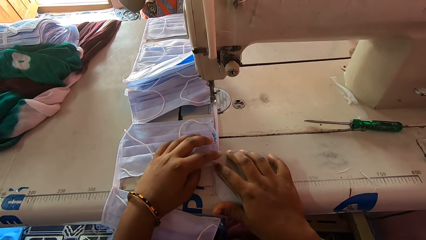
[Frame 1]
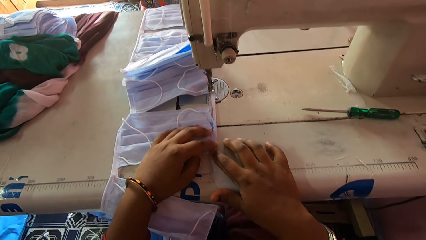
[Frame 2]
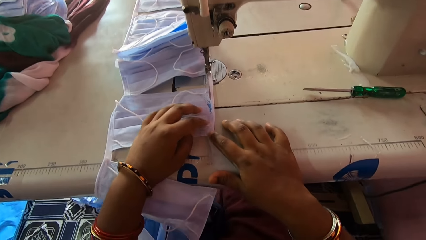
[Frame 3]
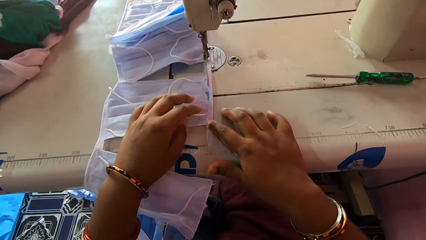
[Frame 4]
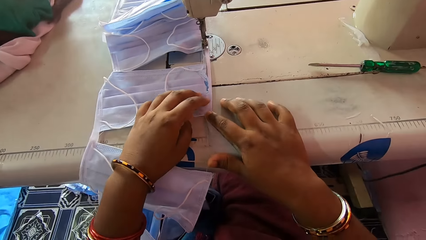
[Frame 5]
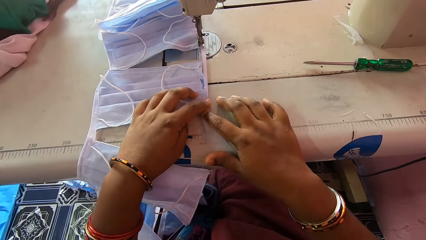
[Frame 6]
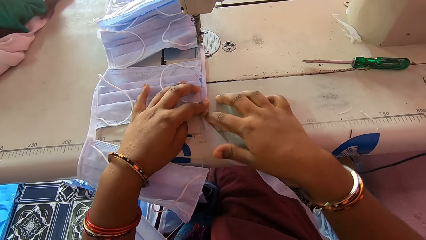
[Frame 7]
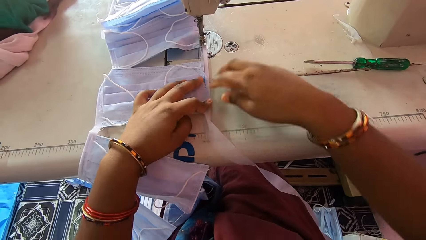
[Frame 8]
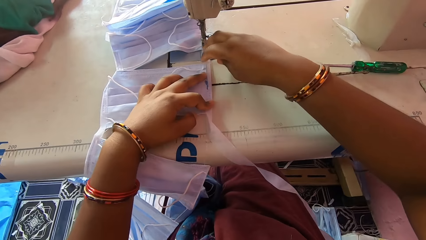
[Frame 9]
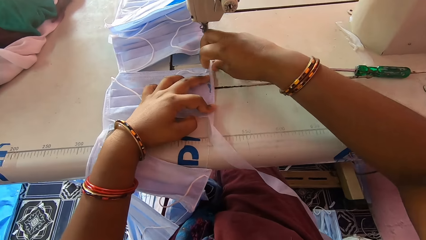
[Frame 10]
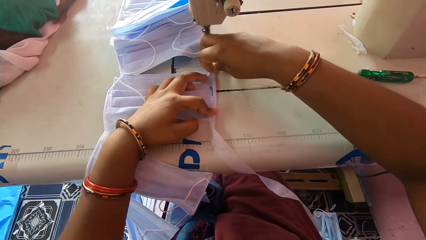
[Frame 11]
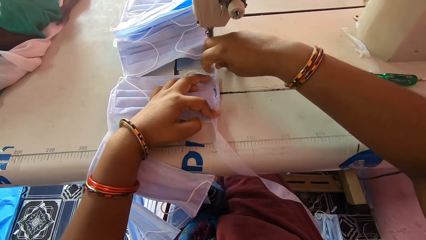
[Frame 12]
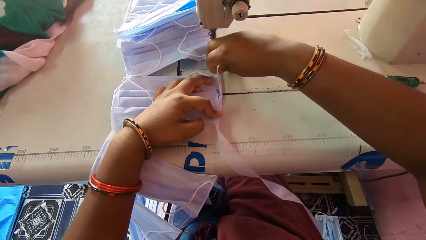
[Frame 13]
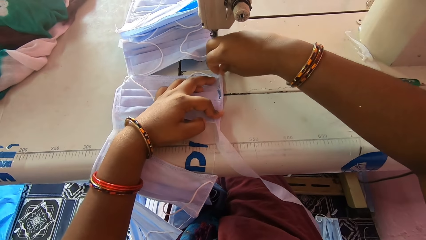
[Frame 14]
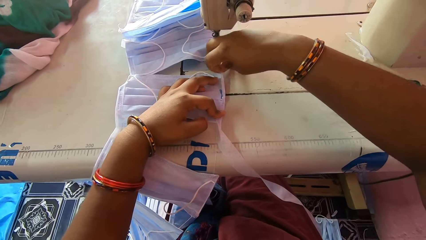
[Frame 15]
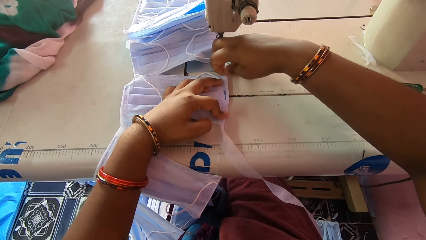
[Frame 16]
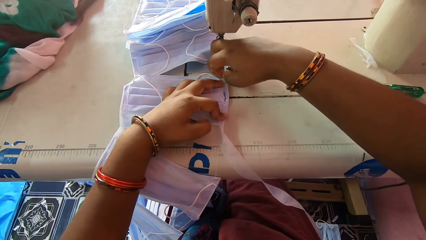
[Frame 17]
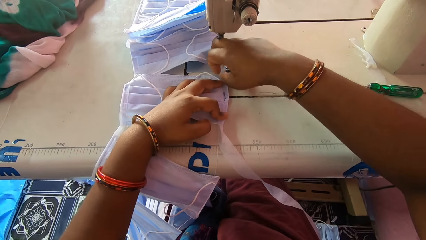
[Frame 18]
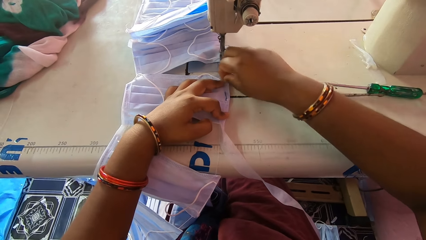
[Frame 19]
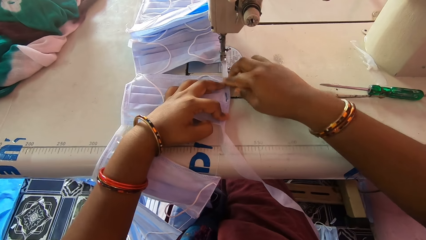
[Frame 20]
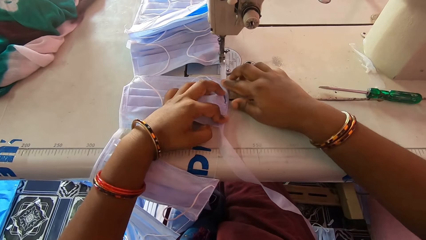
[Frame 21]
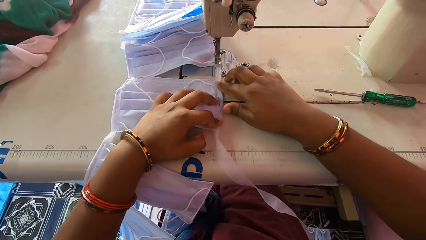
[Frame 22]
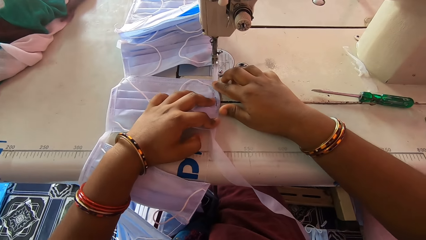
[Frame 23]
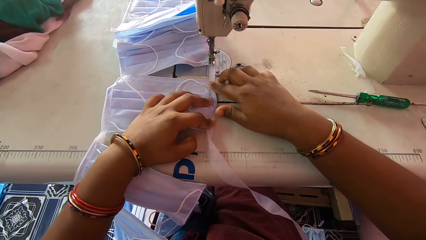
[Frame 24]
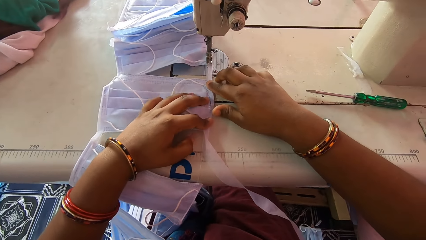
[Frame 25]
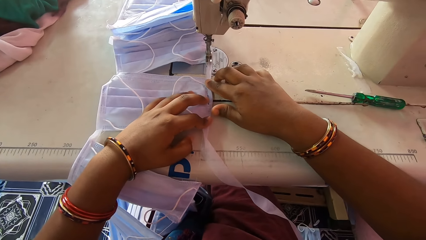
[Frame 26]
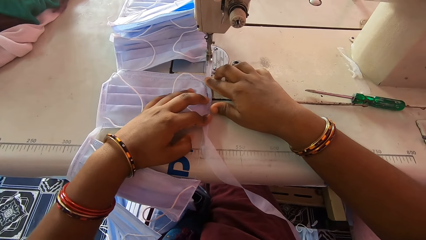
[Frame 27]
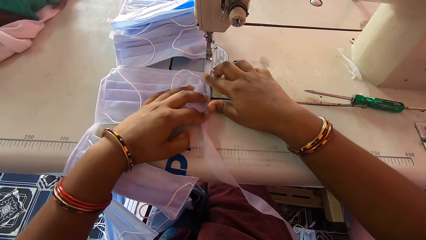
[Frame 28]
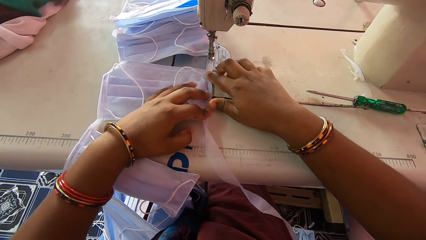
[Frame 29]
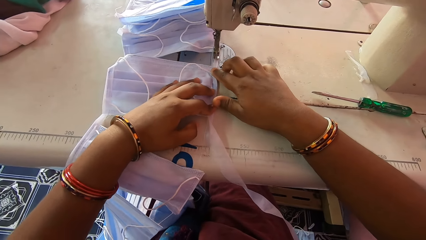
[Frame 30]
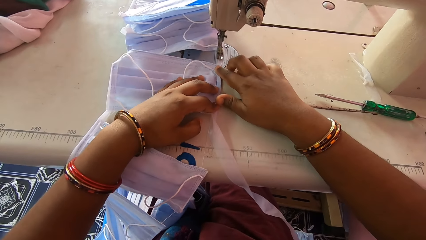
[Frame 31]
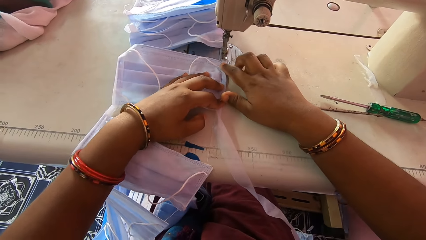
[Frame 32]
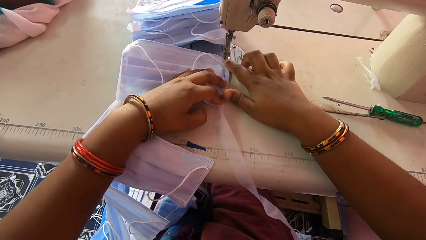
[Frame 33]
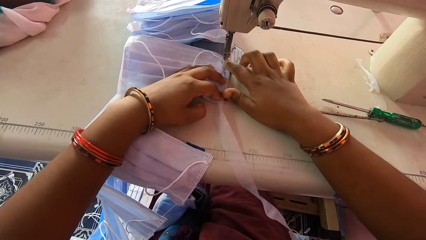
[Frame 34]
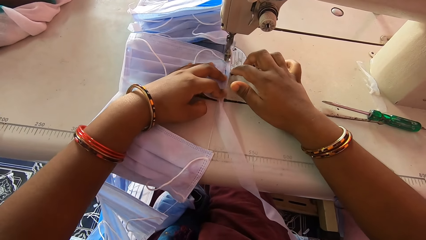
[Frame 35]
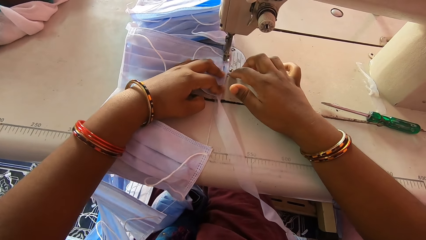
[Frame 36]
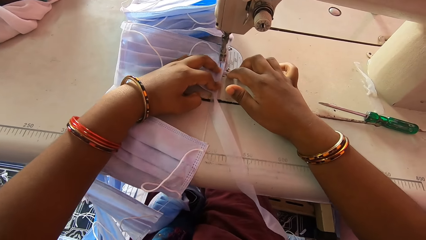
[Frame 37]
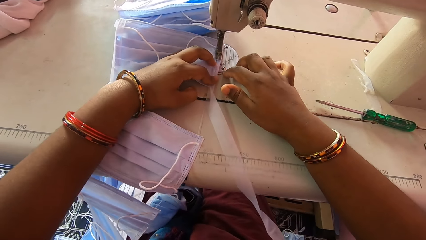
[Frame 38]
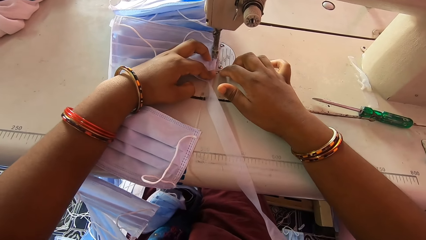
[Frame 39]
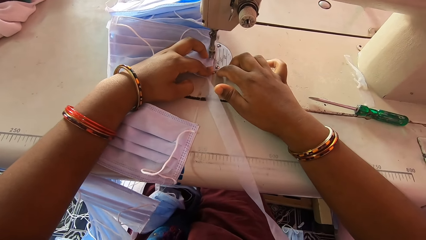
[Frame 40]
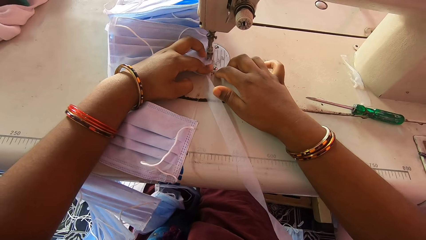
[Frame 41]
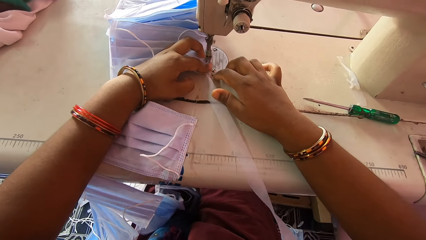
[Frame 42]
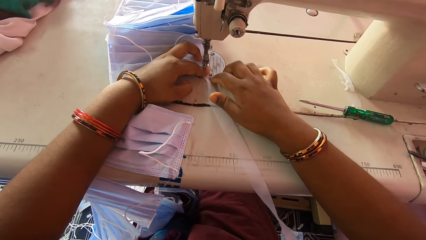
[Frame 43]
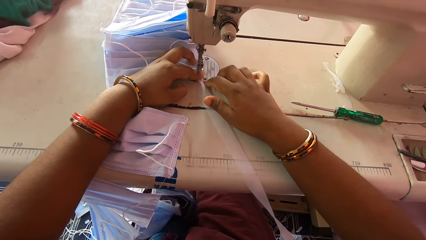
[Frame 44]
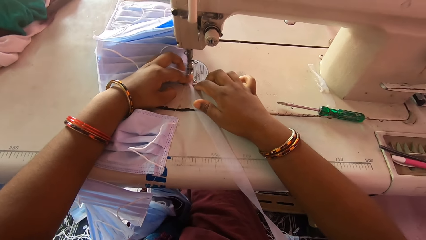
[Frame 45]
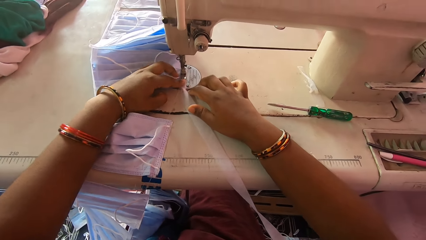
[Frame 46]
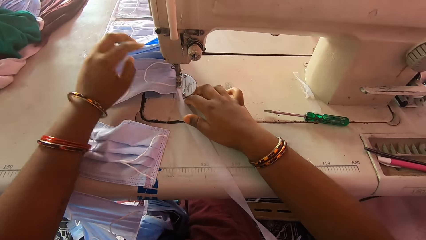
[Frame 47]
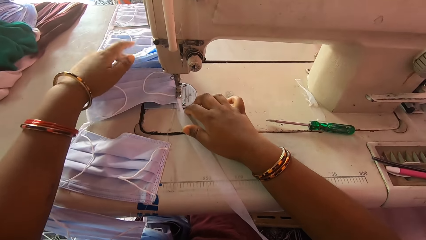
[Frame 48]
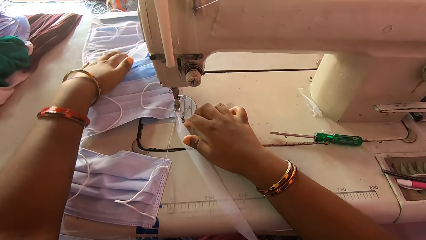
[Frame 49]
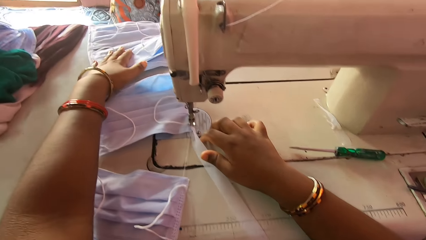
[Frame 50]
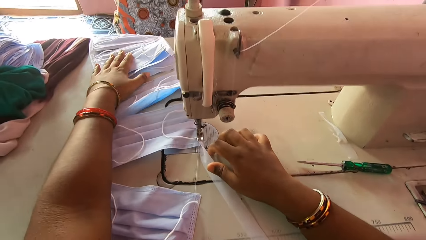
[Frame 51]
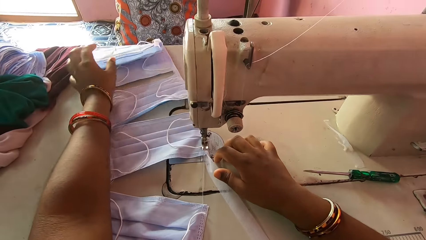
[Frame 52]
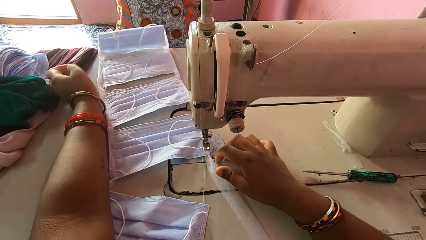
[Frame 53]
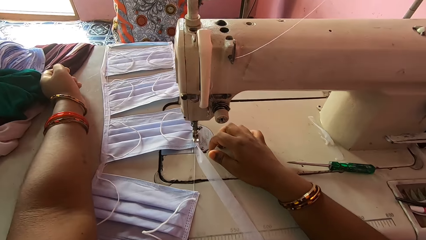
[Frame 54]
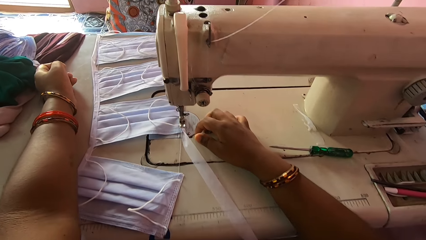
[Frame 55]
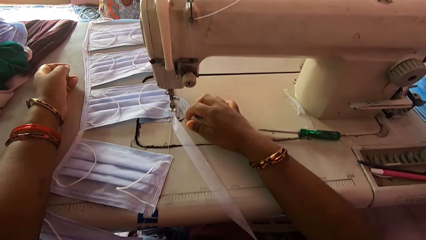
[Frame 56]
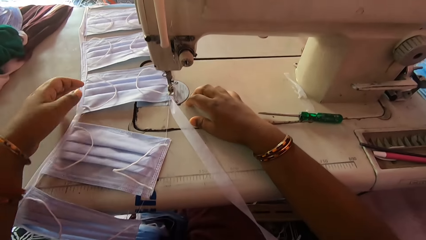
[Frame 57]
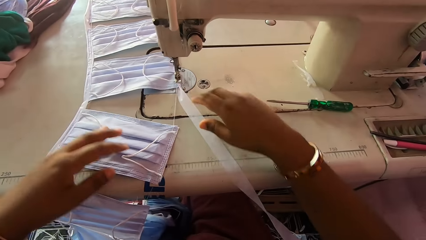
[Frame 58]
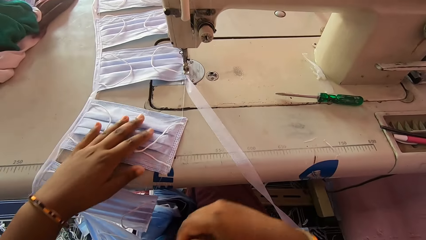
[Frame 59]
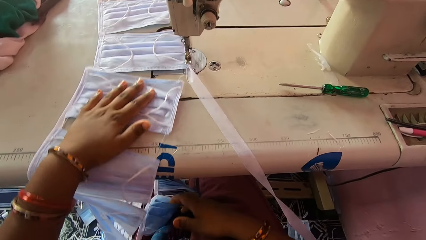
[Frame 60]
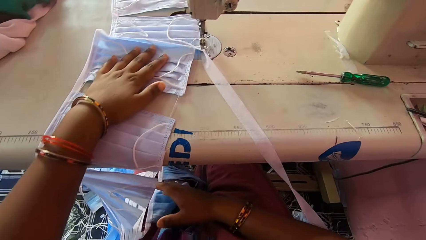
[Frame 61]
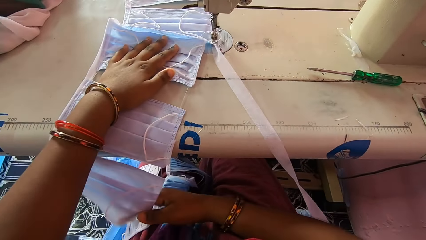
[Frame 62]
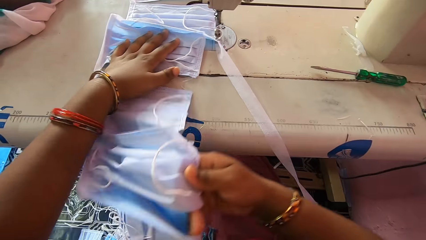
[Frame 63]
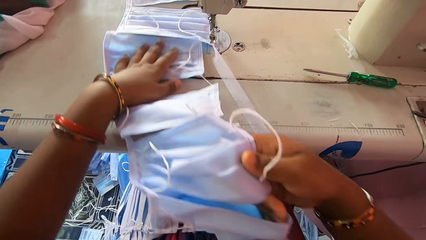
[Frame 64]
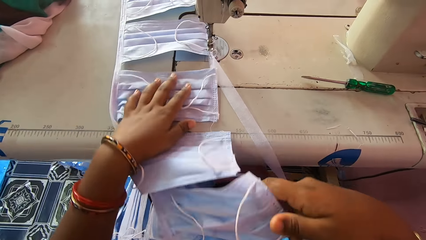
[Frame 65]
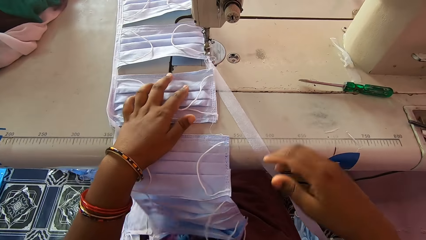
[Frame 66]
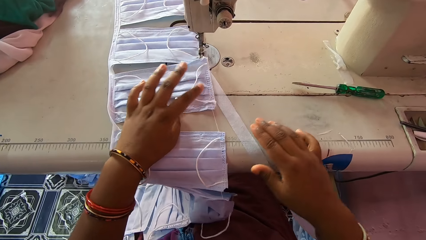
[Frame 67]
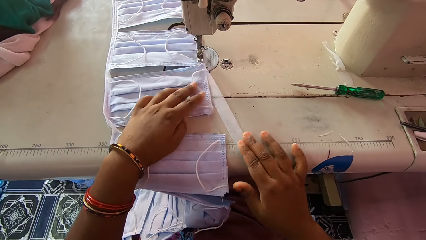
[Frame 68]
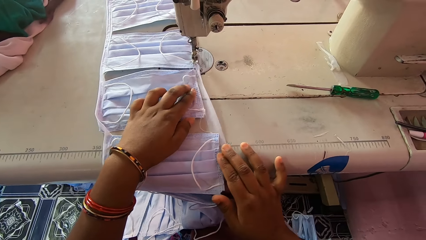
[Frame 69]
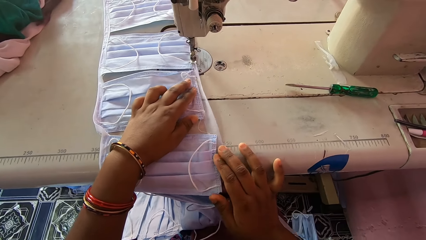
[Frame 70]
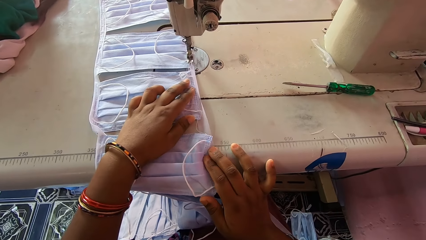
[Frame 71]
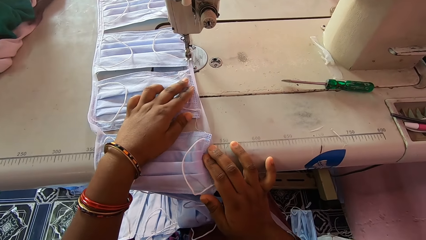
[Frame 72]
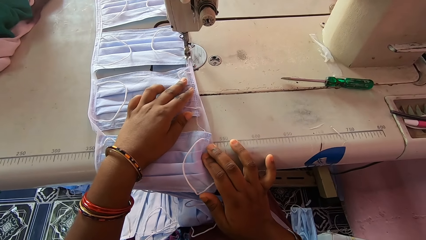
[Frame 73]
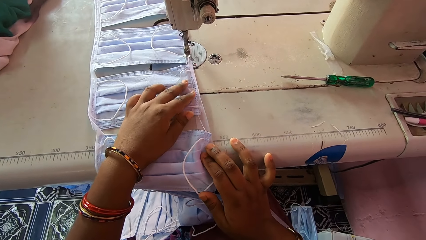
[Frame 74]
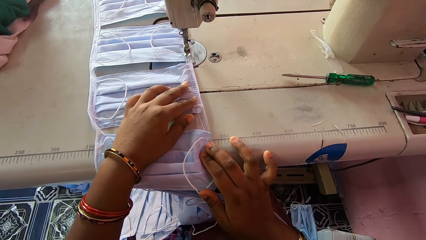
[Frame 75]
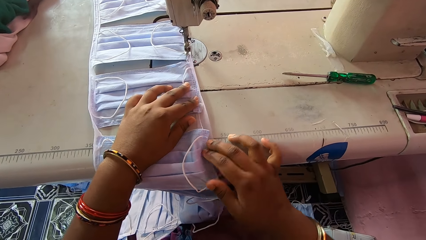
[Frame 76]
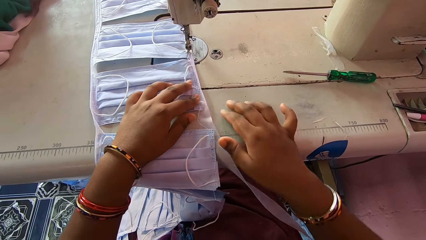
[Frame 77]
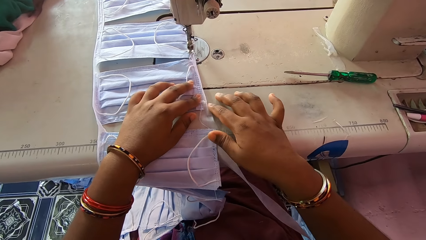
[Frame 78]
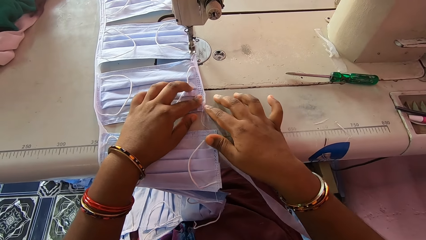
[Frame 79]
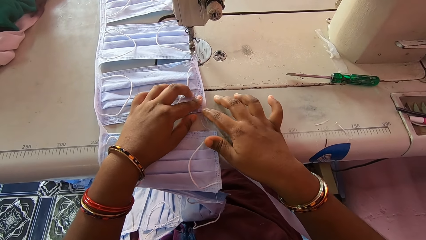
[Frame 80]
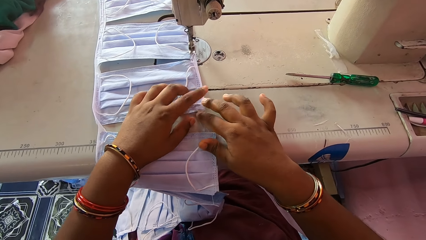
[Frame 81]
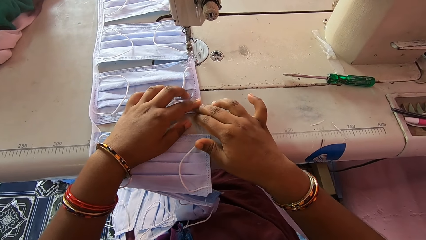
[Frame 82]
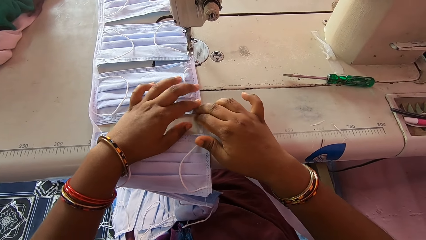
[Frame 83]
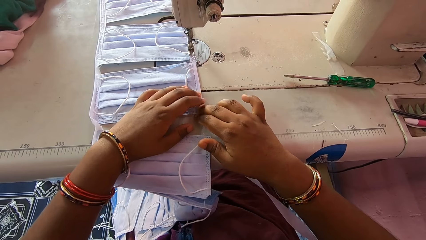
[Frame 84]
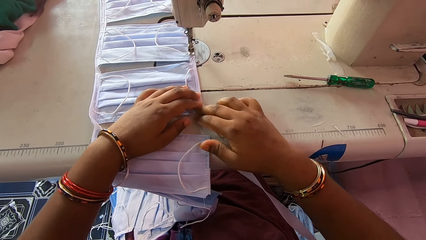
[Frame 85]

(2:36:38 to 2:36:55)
The camera wearer sews the nose mask with the sewing machine. She adjusts nose masks on the machine bed with her left hand. She does so again. She adjusts the nose masks under the machine bed with her right hand. She folds the stay tape around the edge of a nose mask with her hands.
